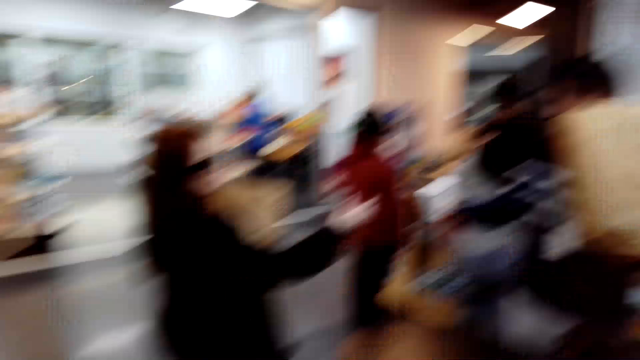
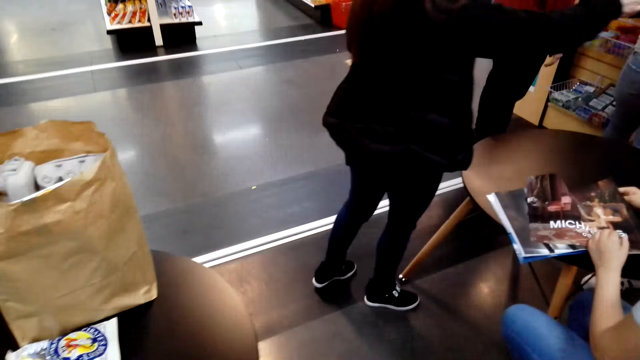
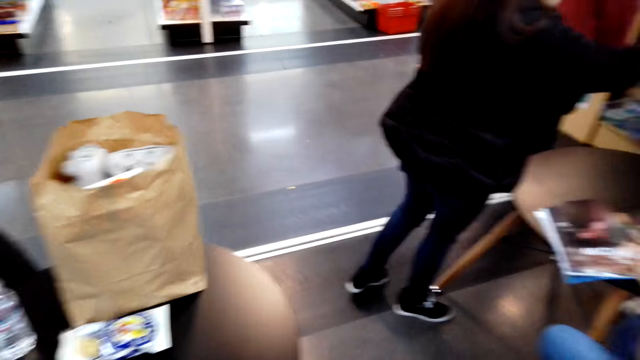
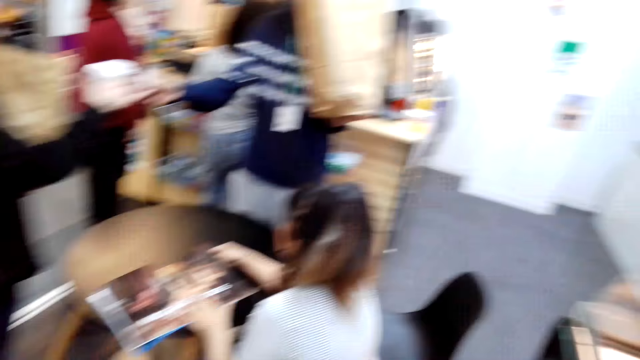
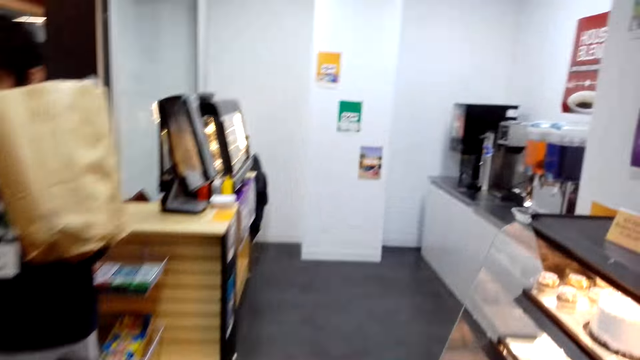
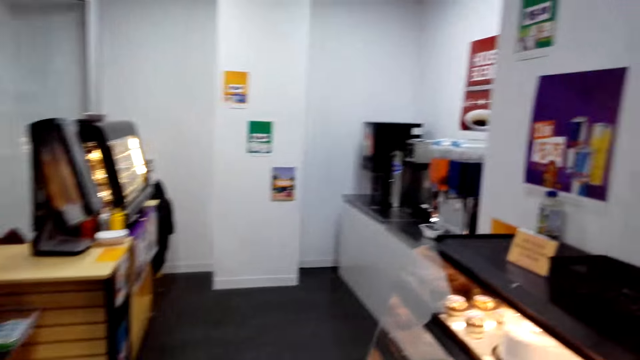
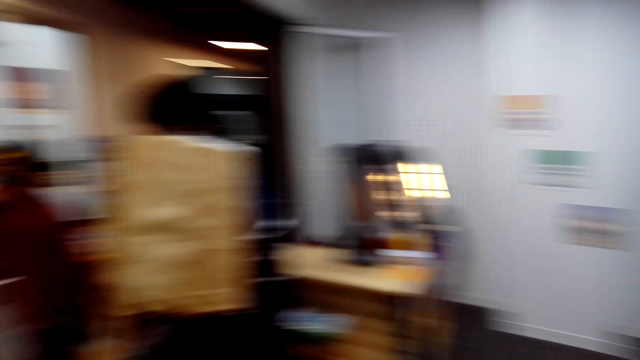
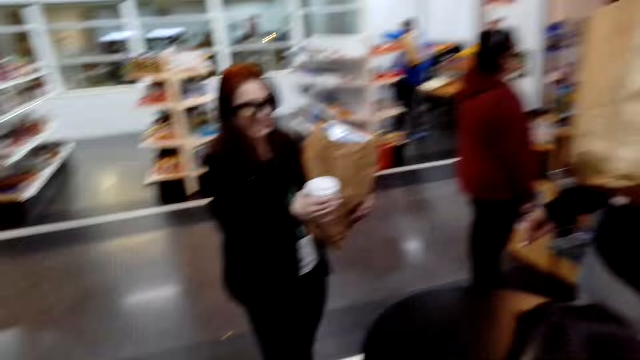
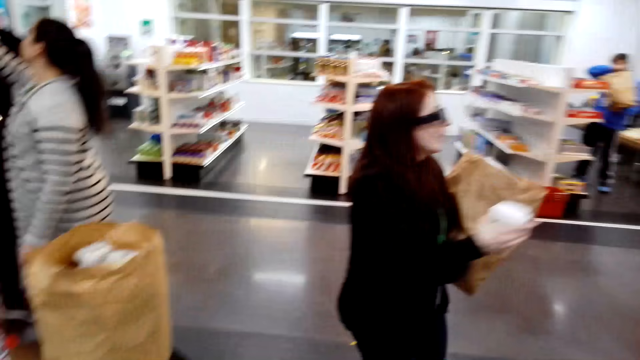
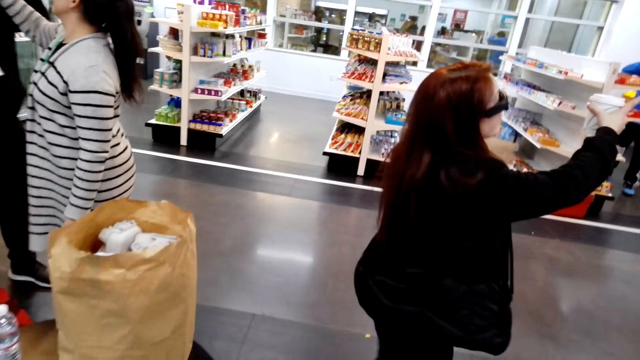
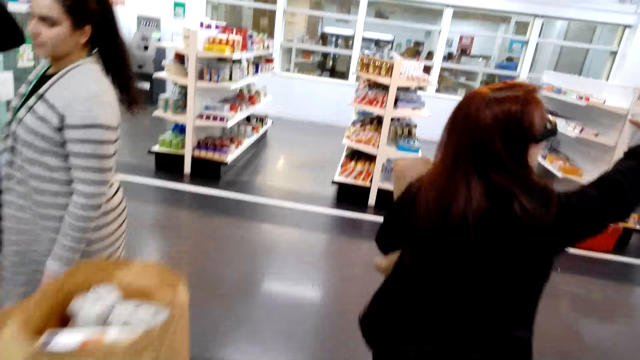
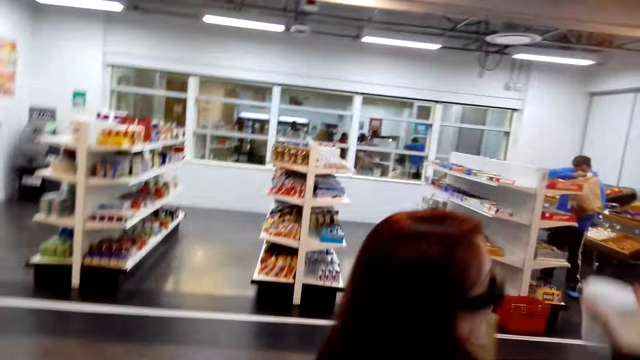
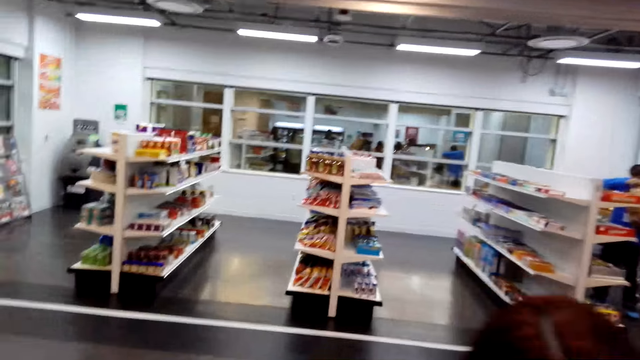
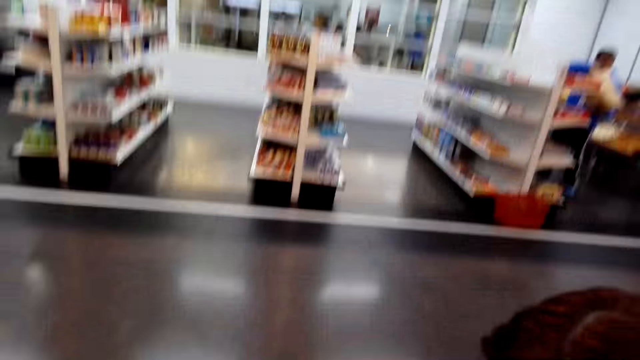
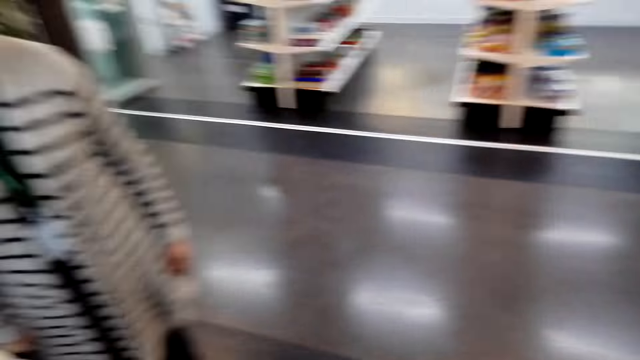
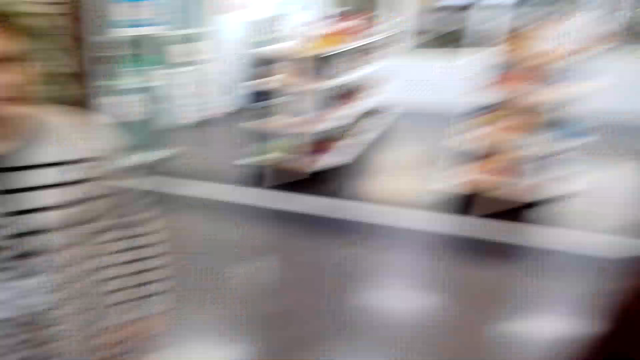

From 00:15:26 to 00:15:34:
The camera wearer walks around the shop.

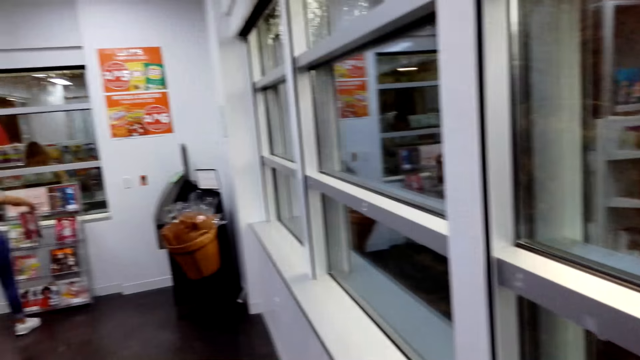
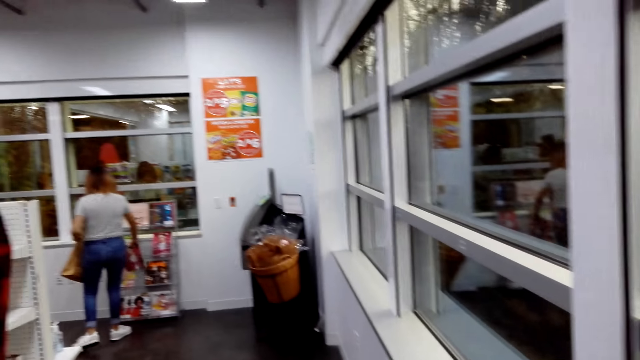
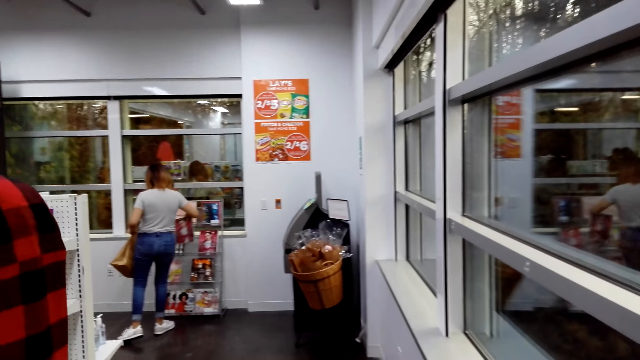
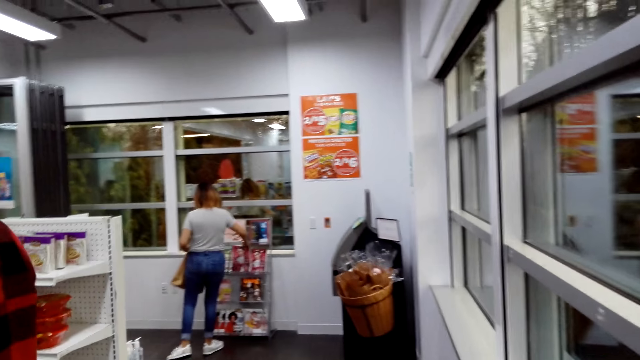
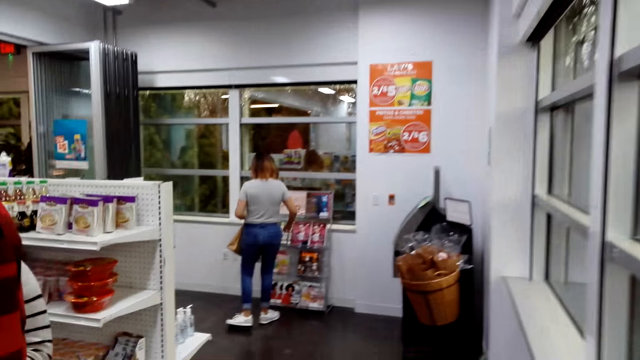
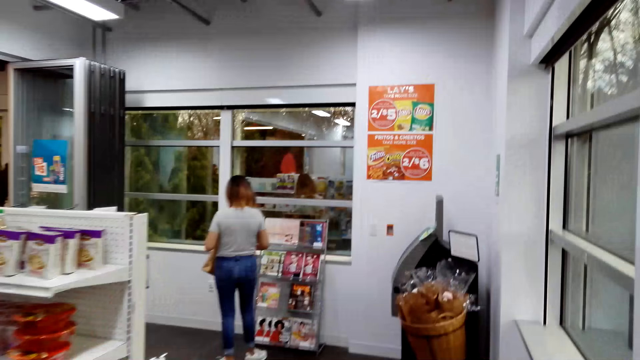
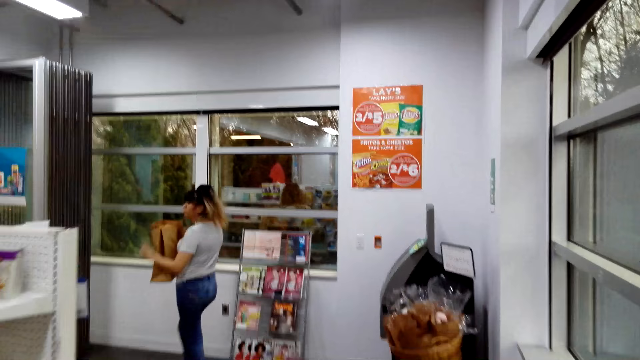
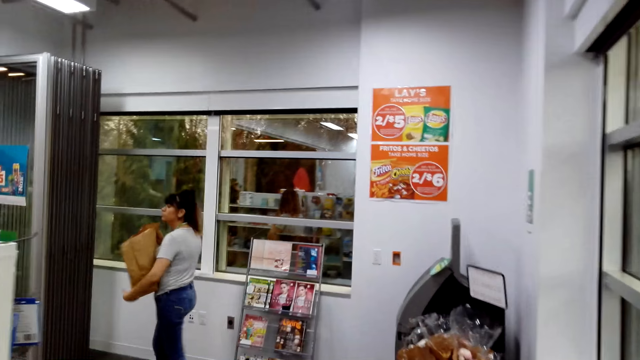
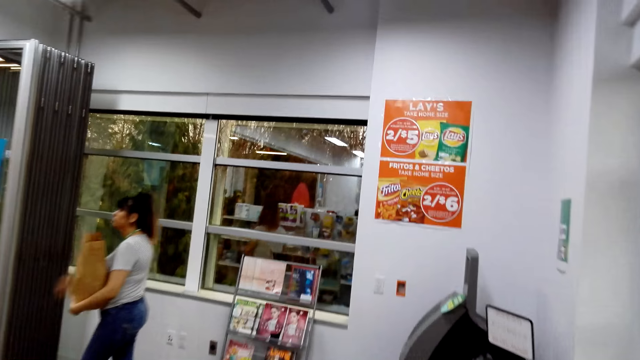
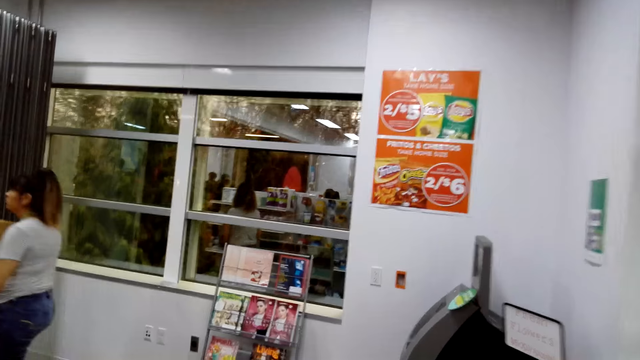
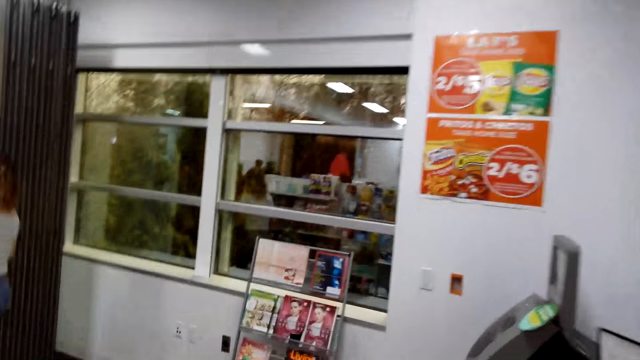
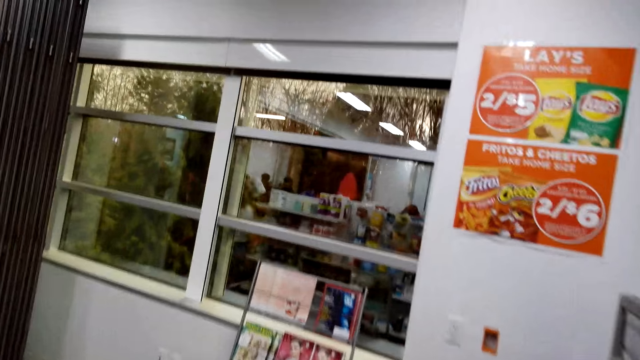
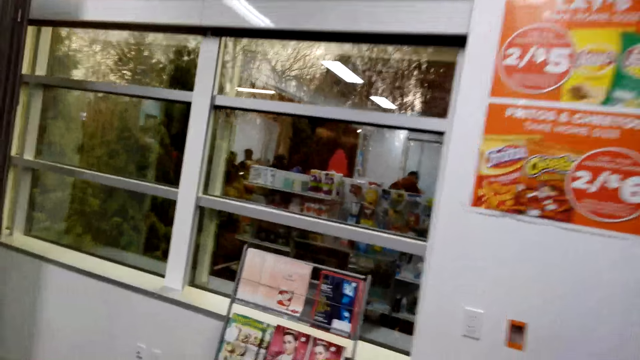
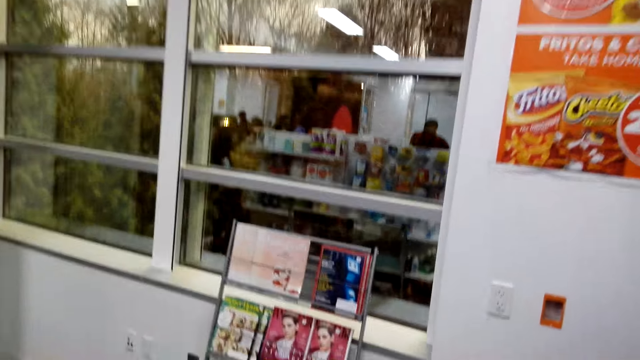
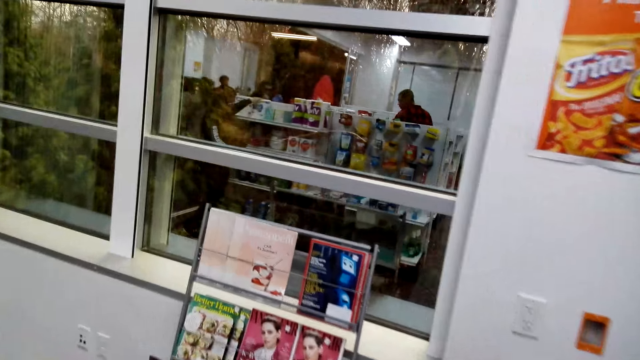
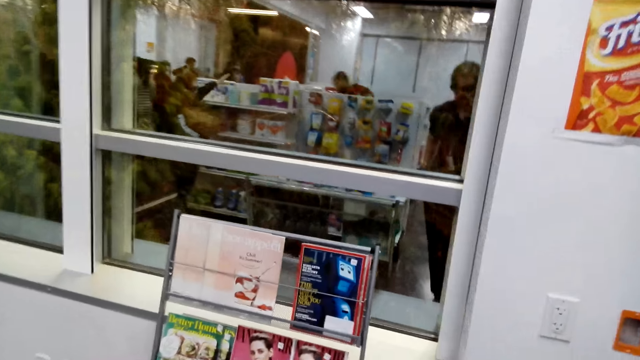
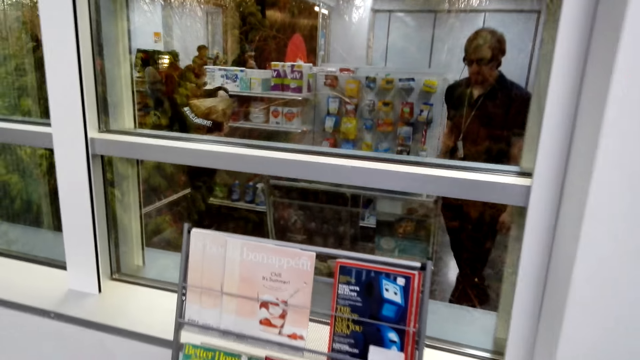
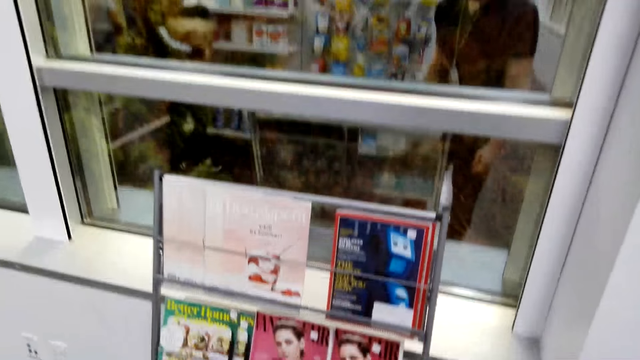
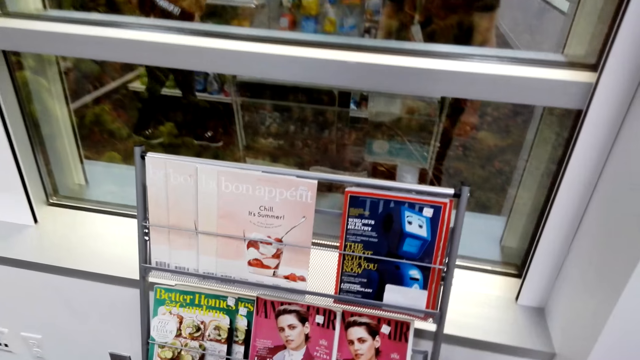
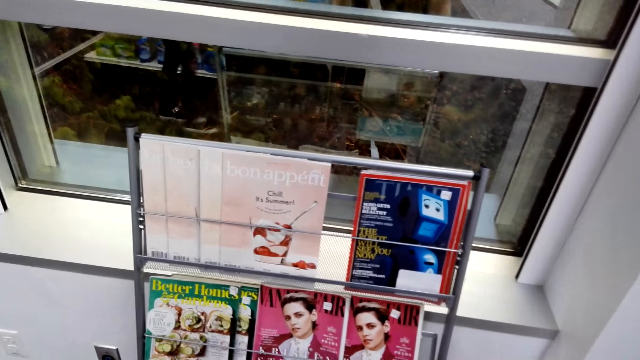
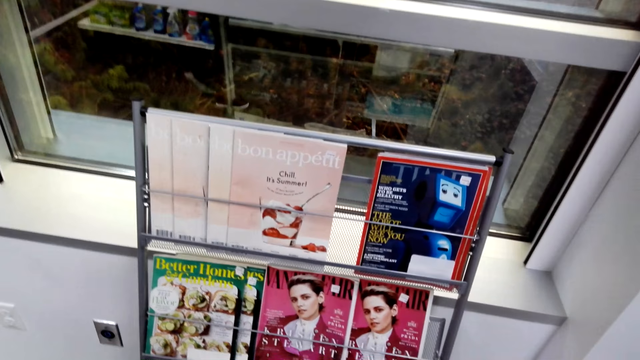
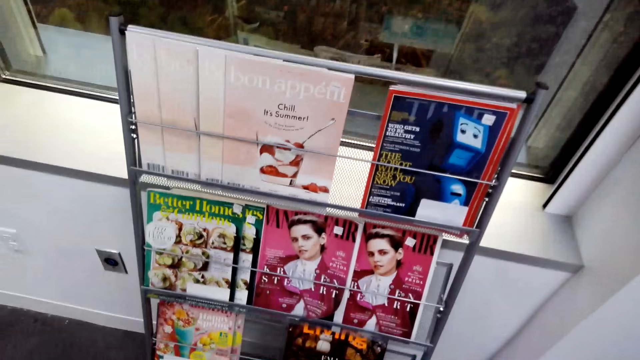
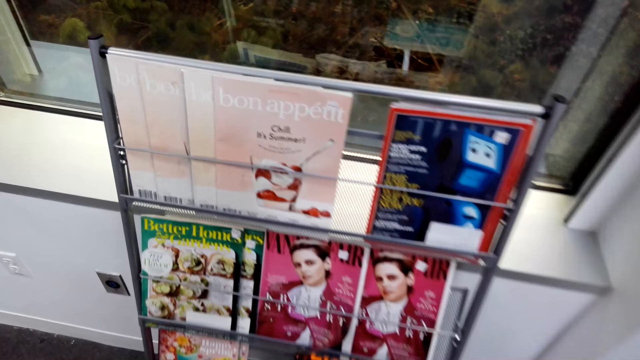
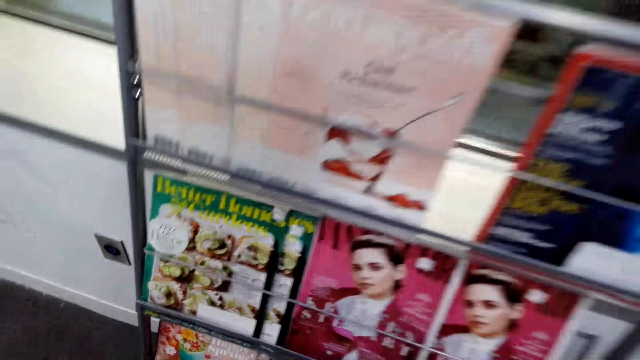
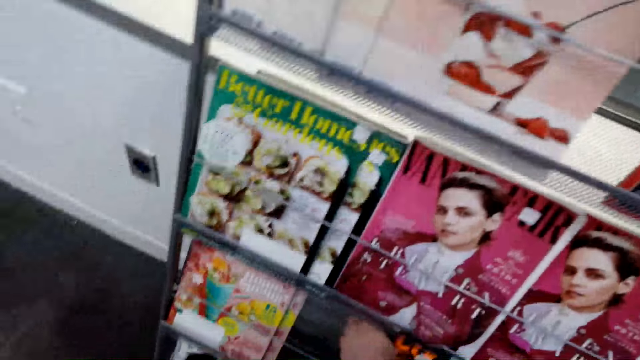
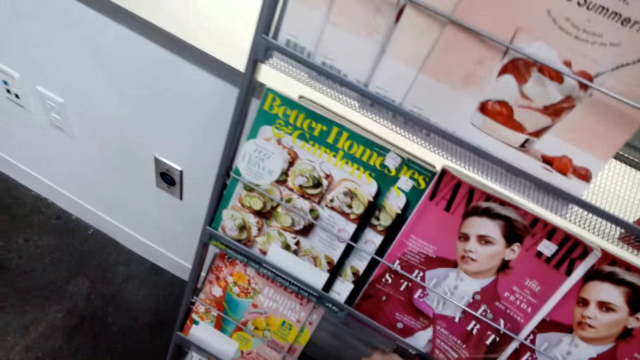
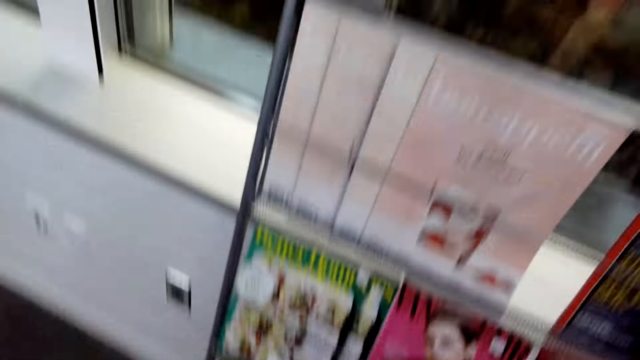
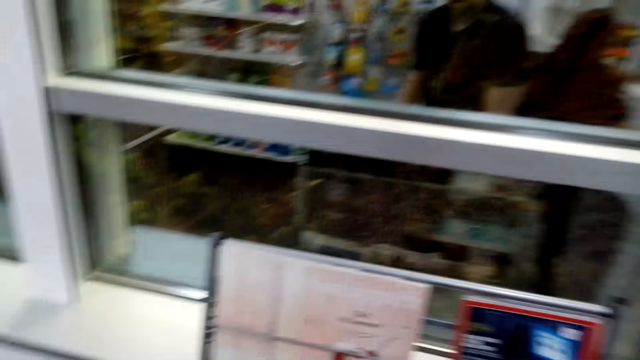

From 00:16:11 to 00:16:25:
The camera wearer walks around the shop. They pick up a magazine.
